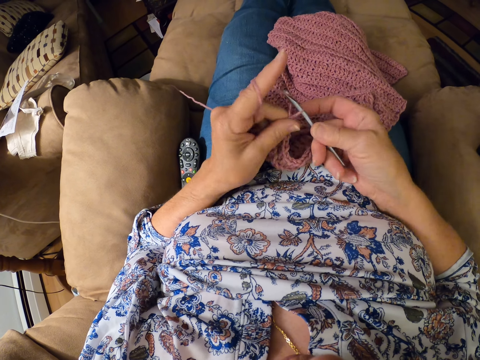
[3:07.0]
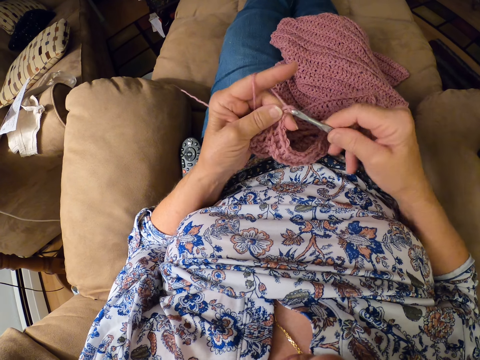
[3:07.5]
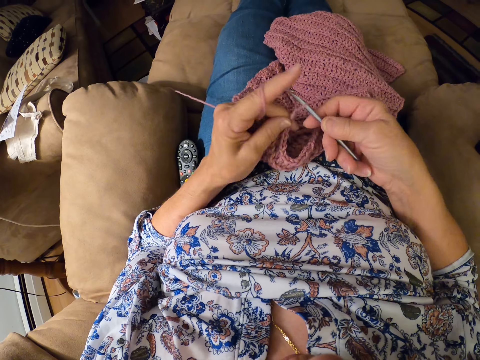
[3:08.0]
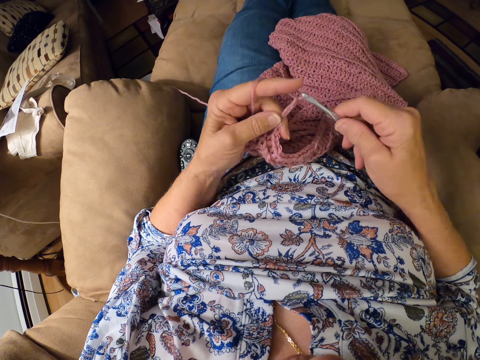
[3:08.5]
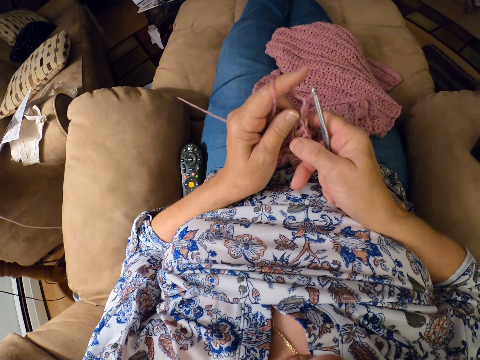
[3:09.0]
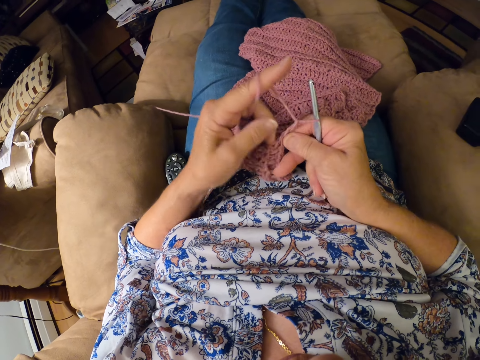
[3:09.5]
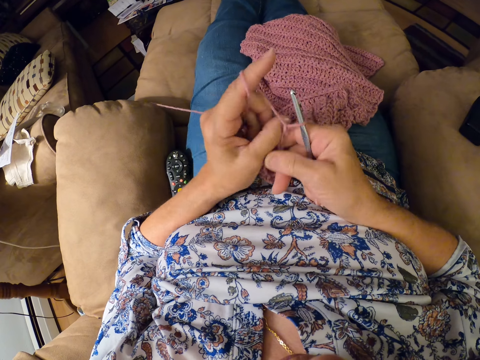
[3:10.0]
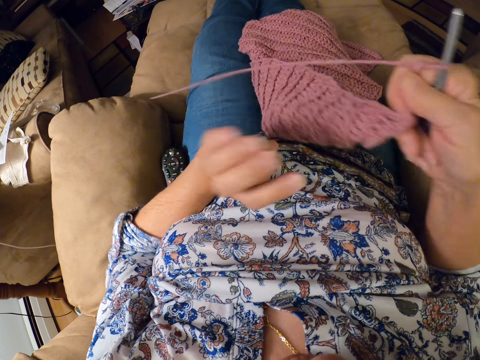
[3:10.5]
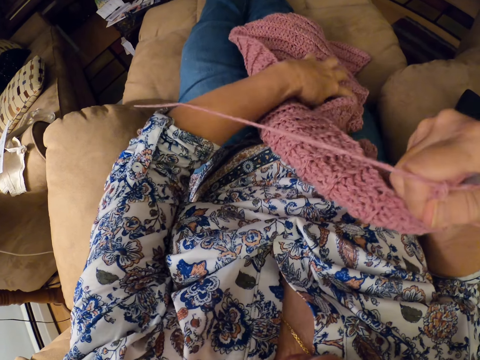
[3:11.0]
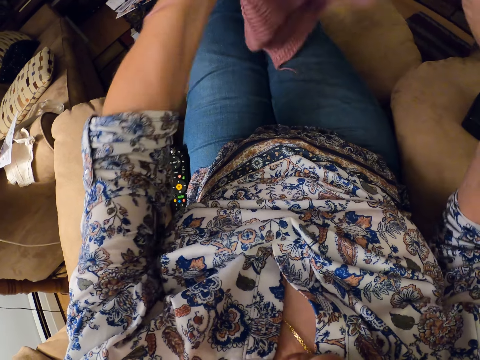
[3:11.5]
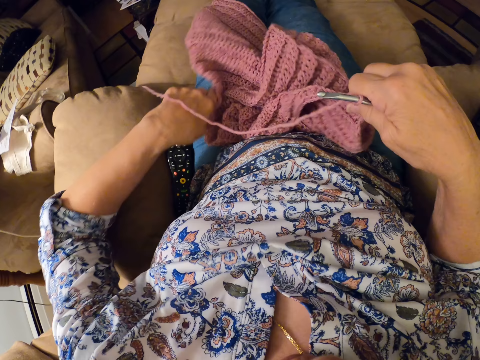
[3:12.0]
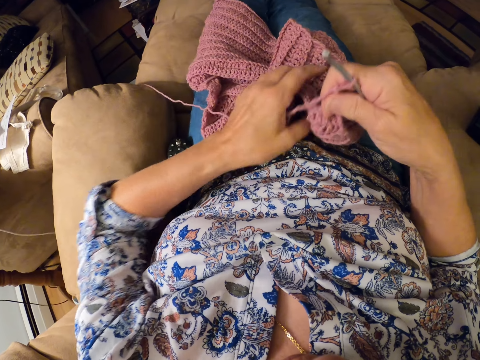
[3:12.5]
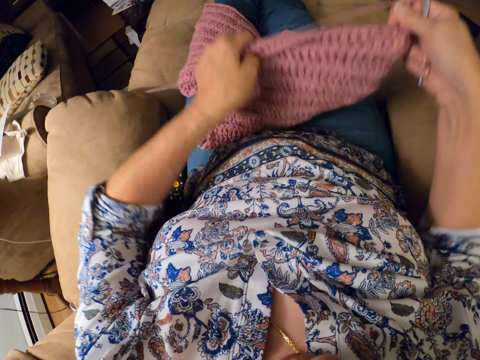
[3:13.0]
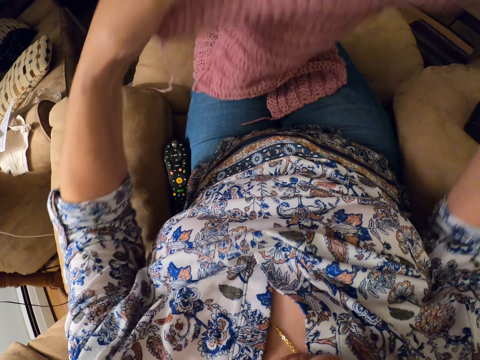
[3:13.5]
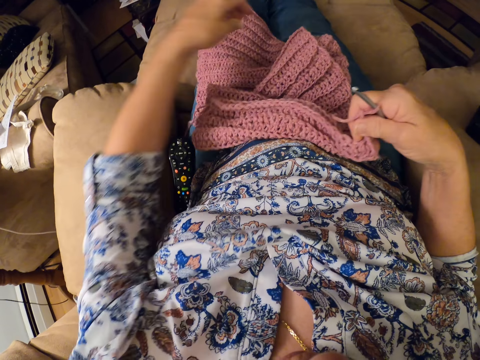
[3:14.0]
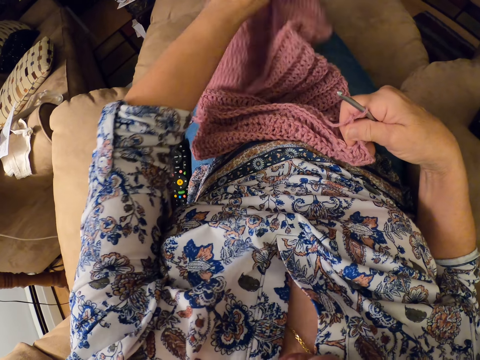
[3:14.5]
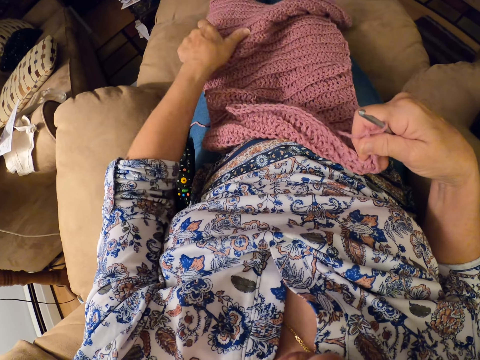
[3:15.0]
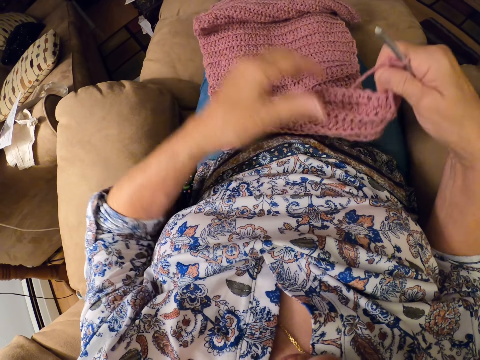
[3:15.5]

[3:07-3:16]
The camera wearer turns the woolen fabric. They adjust the crochet bag. They stretch the woolen fabric.

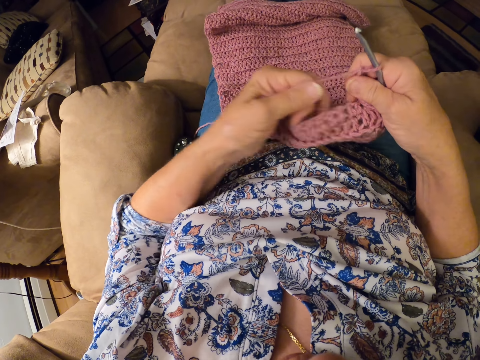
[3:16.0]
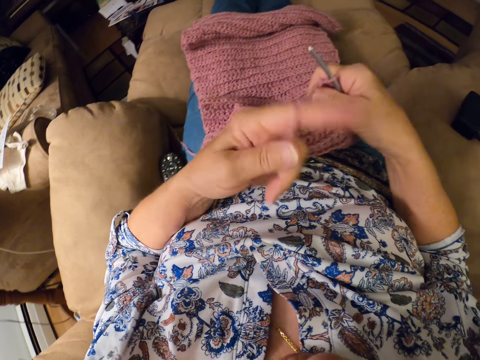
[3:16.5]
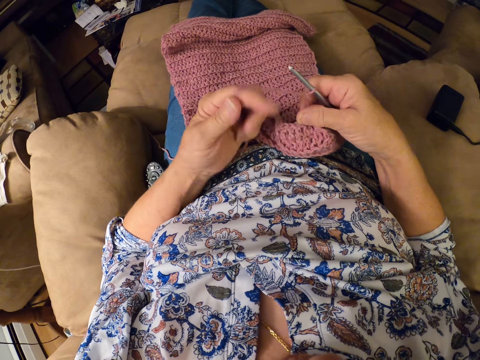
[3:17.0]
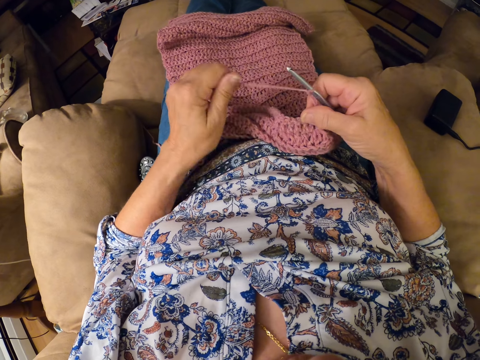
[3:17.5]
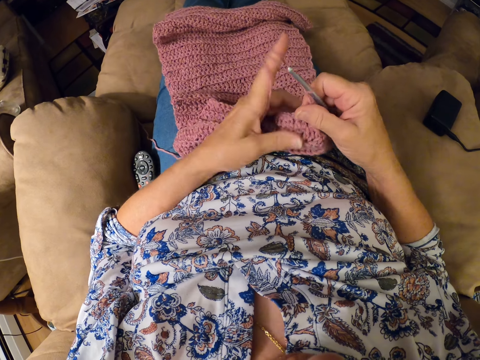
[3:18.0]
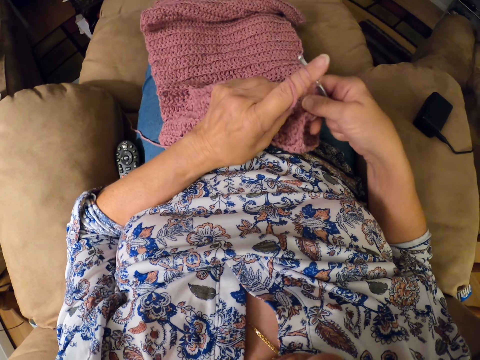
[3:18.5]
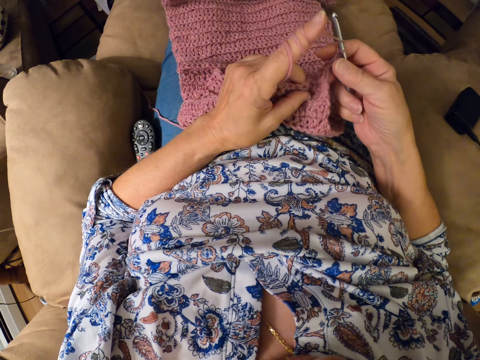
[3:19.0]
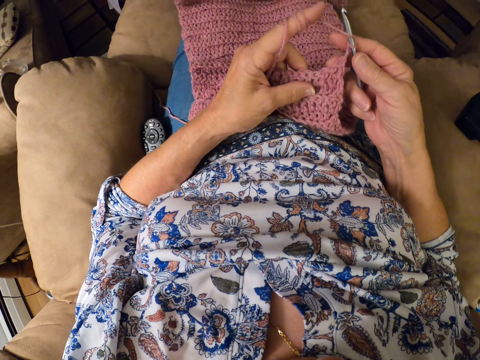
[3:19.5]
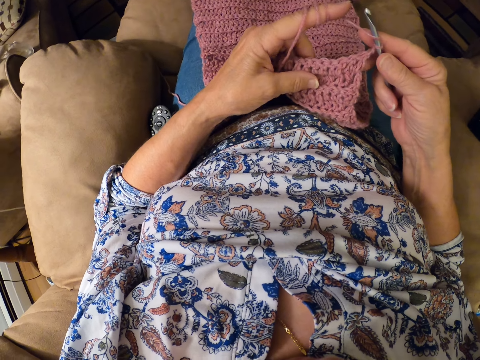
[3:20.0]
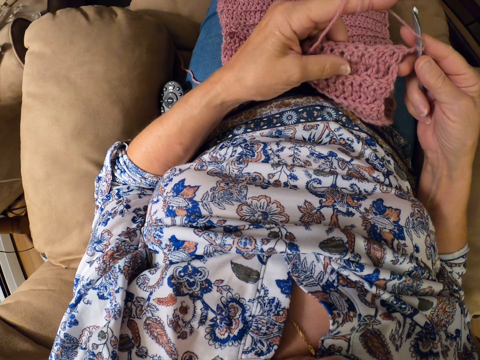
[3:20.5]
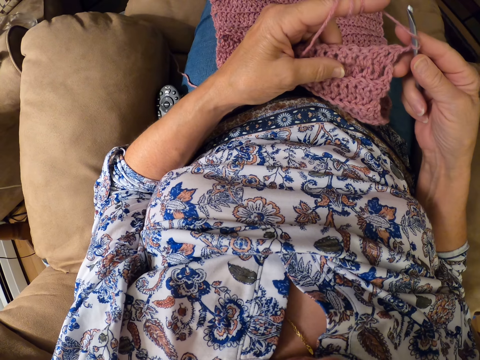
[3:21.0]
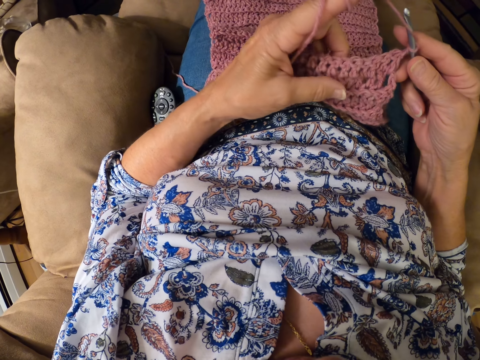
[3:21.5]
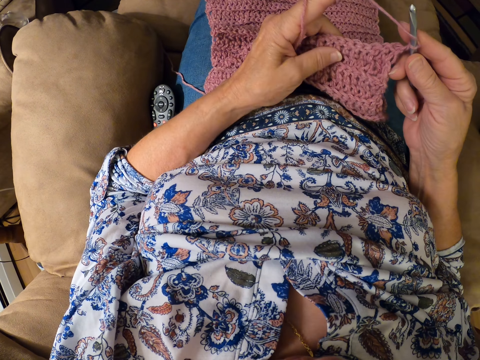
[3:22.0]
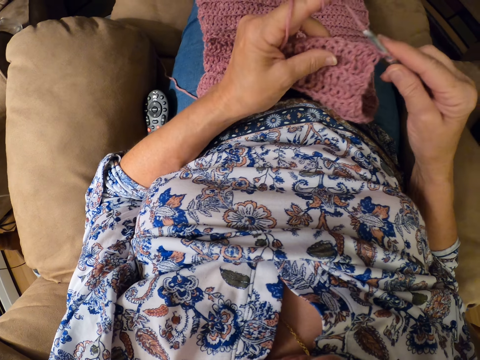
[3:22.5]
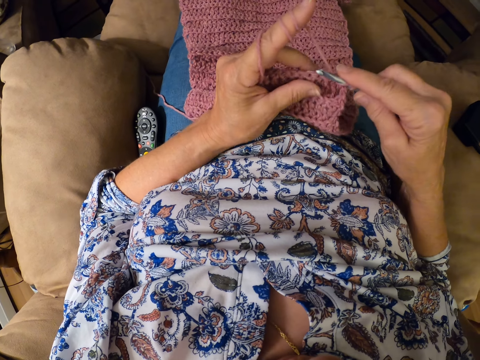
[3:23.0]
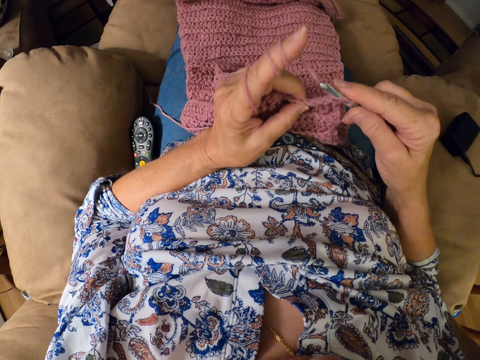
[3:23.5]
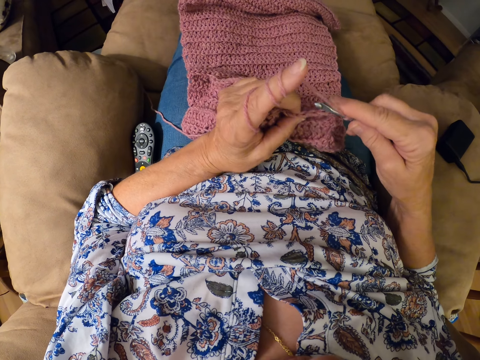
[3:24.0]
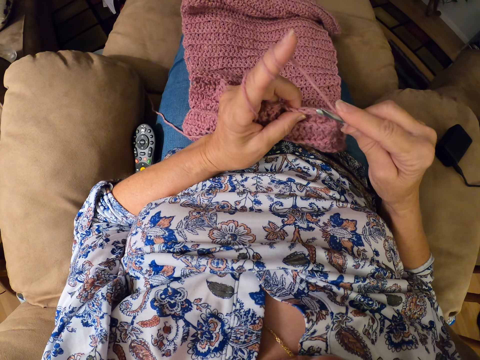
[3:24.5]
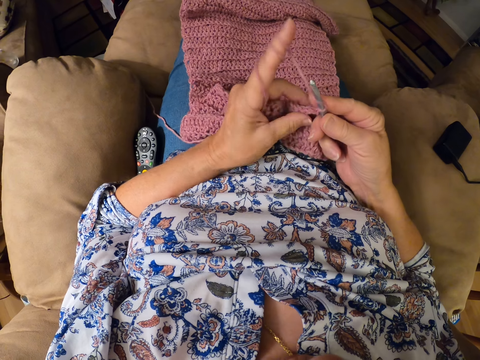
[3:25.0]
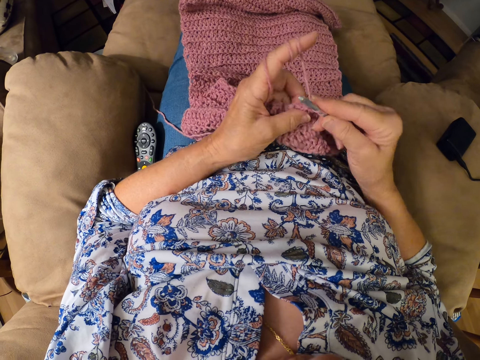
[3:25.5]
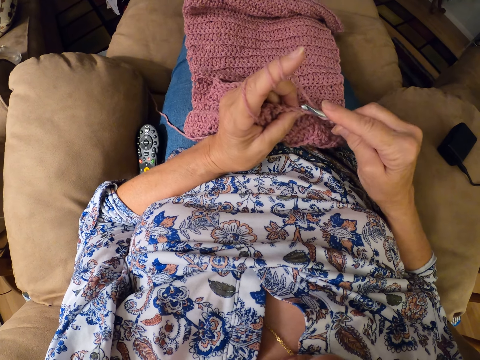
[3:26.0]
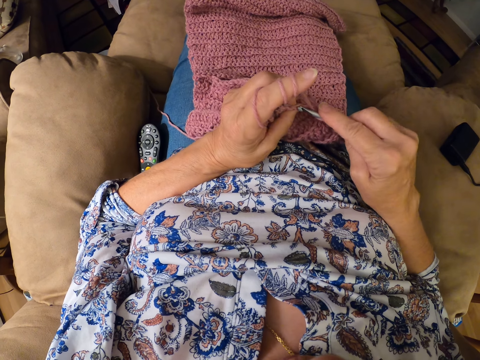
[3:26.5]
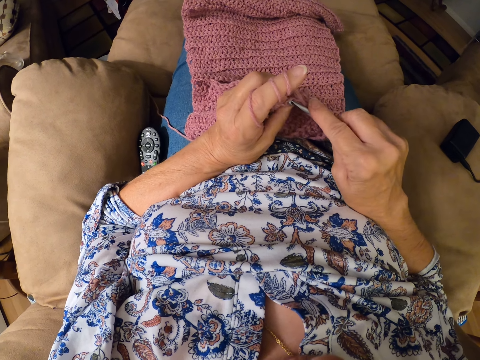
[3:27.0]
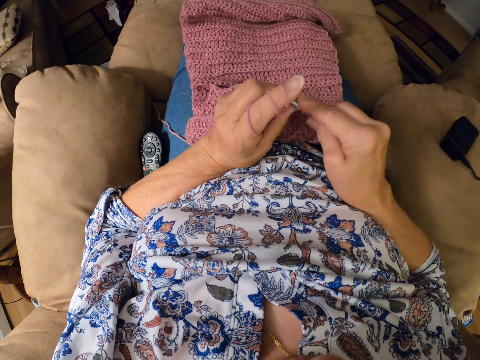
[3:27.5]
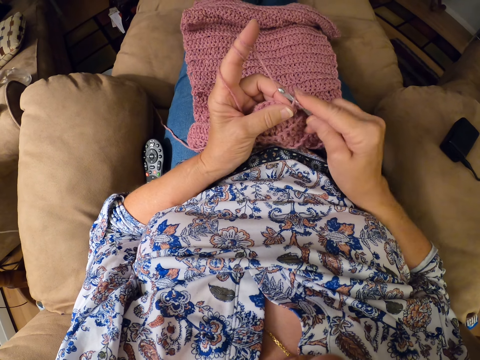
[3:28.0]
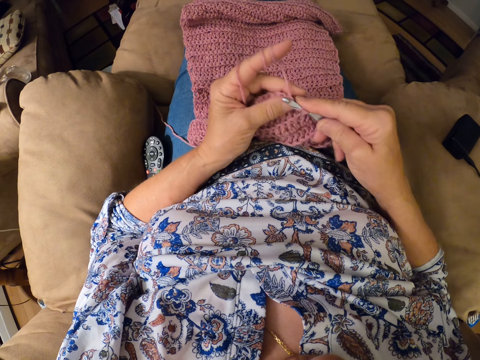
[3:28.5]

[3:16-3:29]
The camera wearer folds the yarn on her finger. She looks at the woolen fabric. She crochets the woolen fabric with a crochet hook.

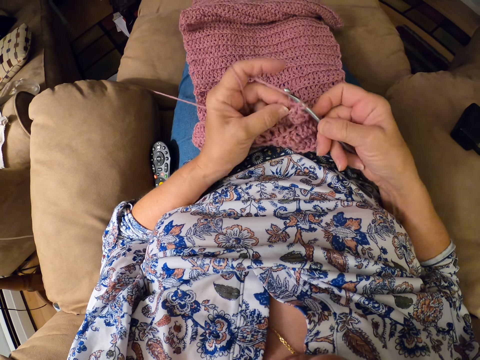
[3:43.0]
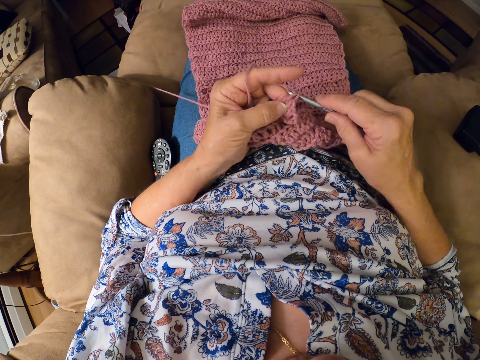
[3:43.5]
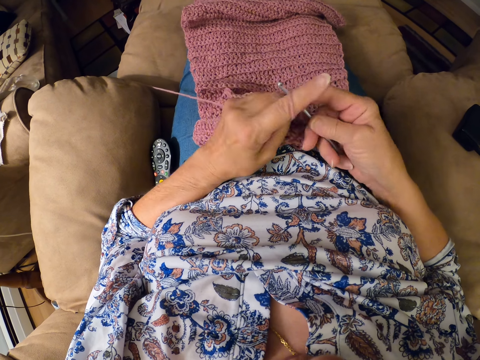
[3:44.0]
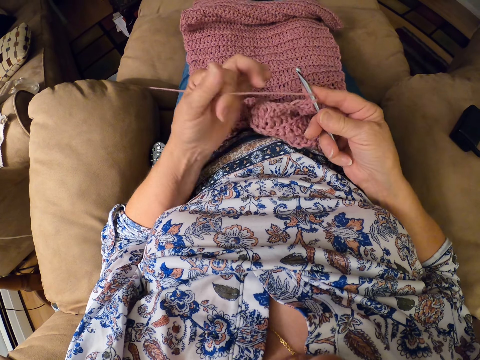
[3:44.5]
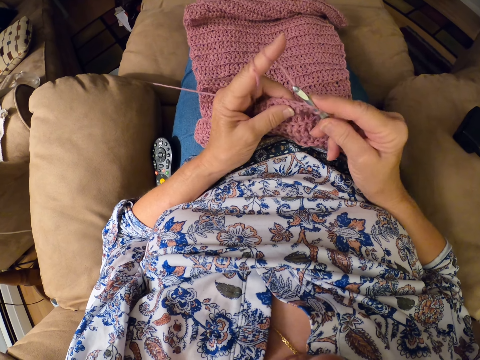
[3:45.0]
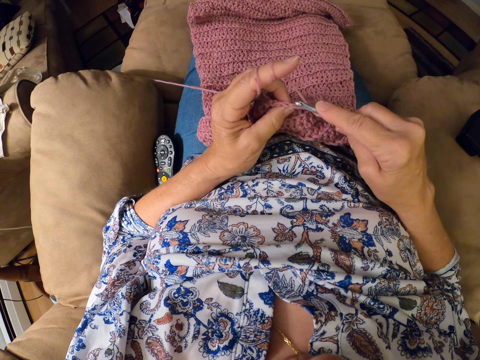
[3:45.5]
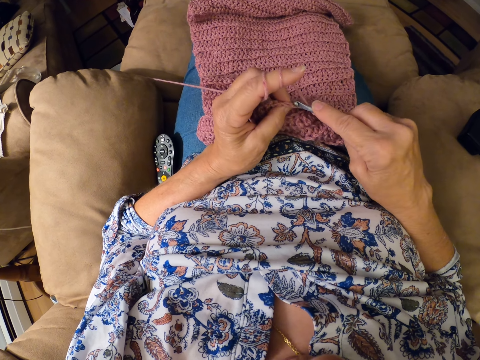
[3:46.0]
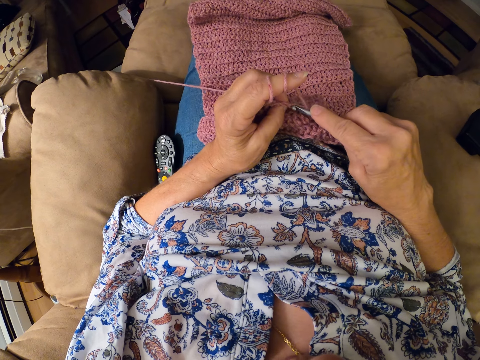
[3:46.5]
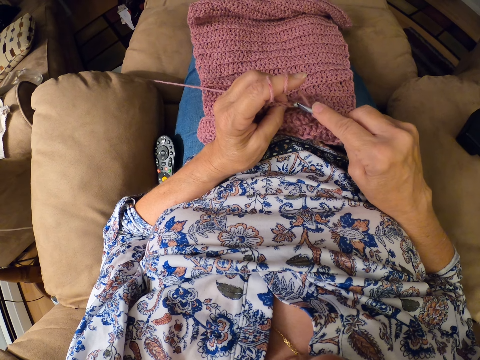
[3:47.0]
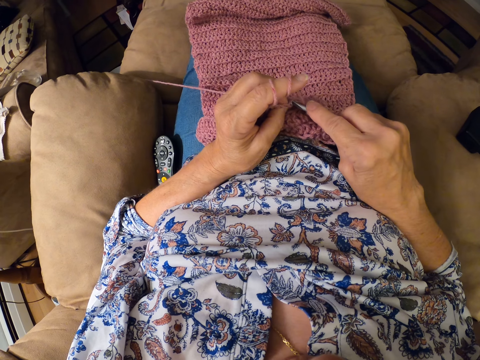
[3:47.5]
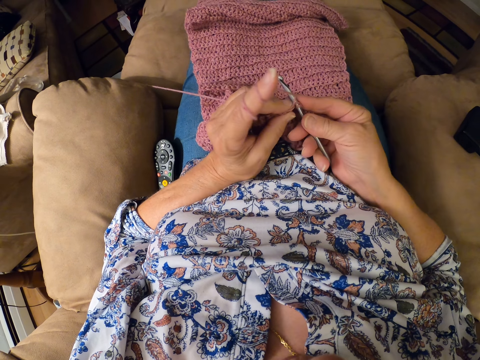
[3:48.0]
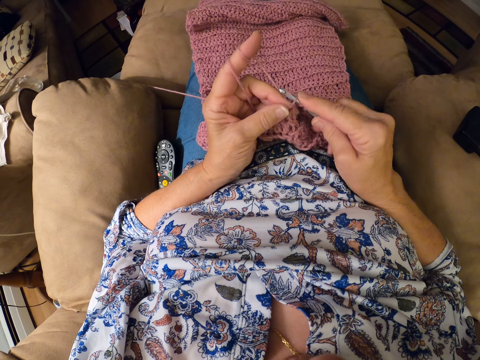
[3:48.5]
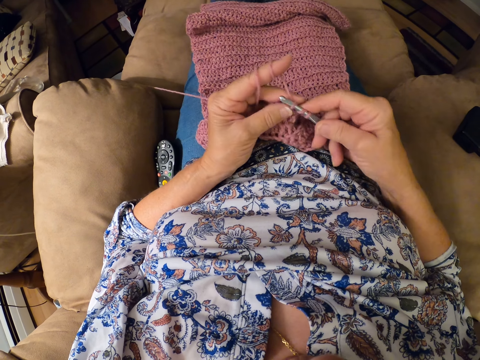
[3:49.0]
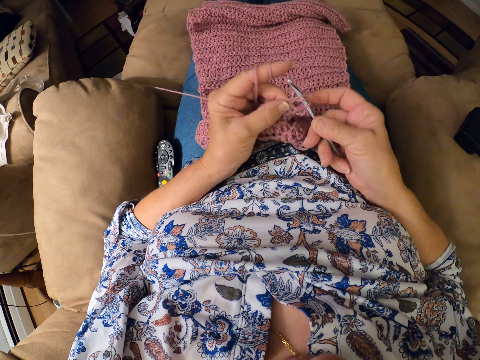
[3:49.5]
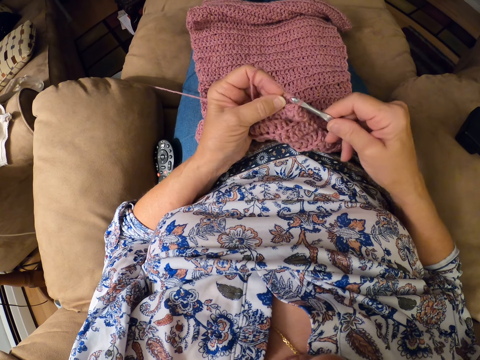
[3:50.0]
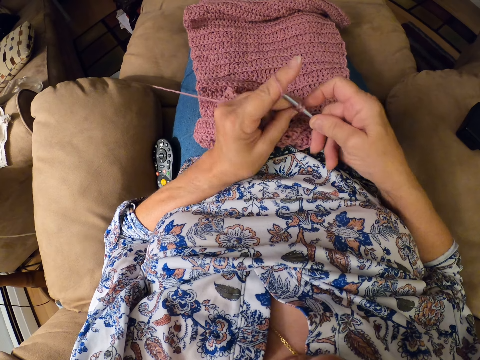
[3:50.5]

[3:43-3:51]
The camera wearer folds the yarn on her finger. She crochets the woolen fabric with a crochet hook.
